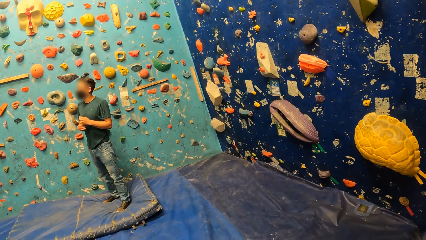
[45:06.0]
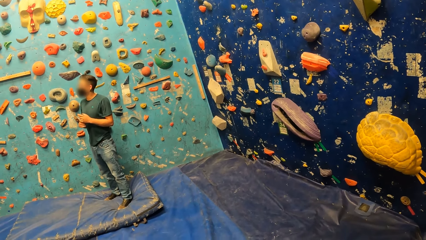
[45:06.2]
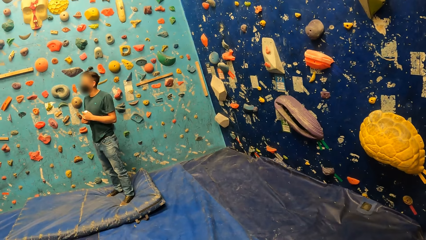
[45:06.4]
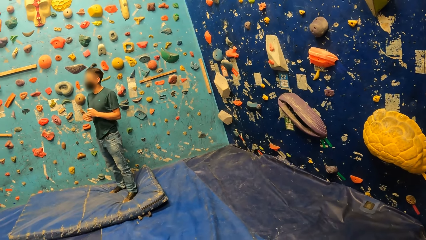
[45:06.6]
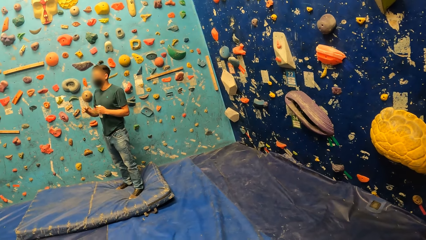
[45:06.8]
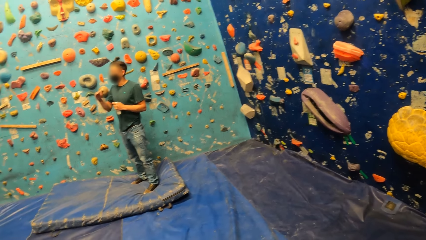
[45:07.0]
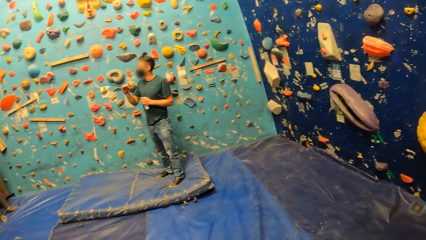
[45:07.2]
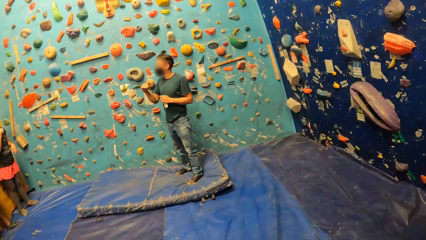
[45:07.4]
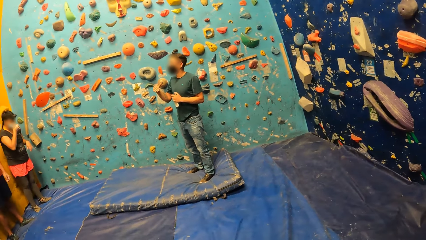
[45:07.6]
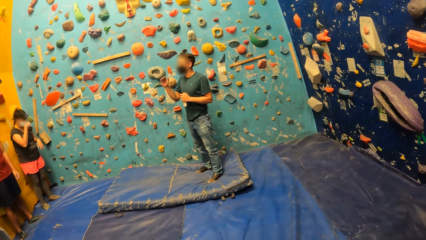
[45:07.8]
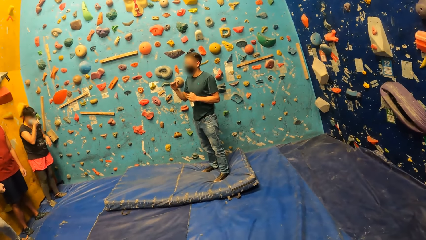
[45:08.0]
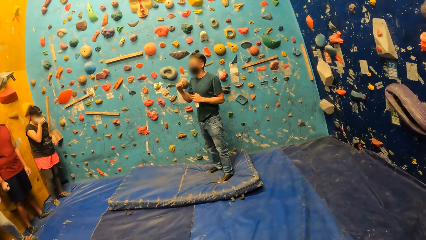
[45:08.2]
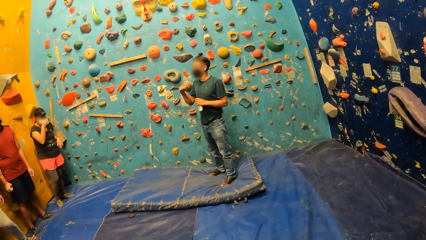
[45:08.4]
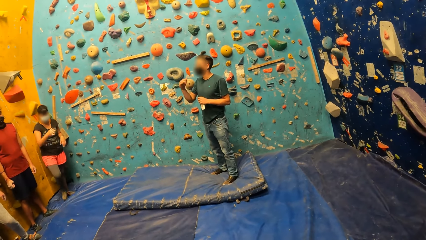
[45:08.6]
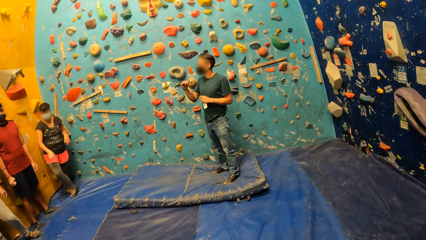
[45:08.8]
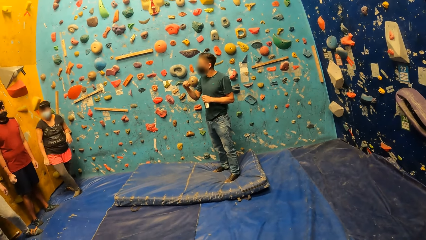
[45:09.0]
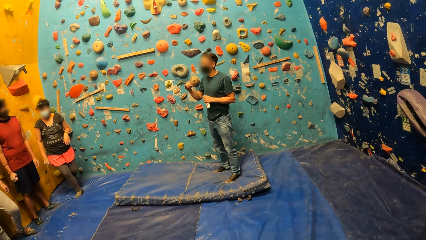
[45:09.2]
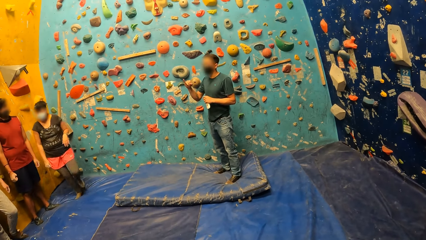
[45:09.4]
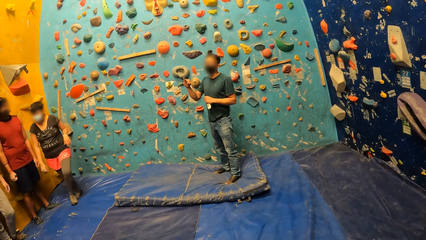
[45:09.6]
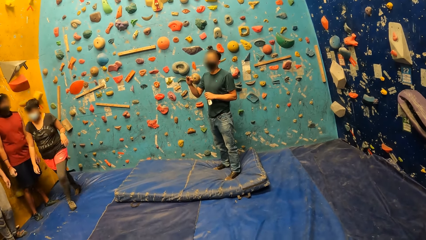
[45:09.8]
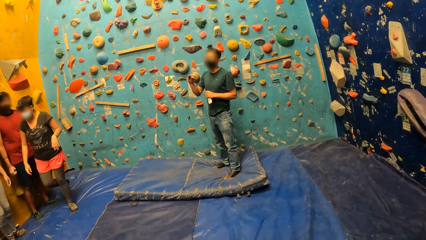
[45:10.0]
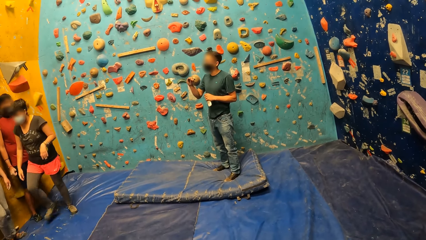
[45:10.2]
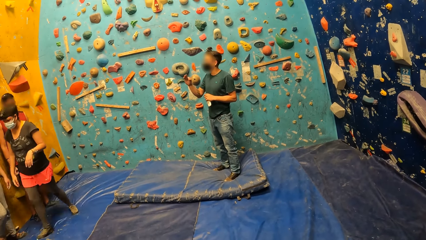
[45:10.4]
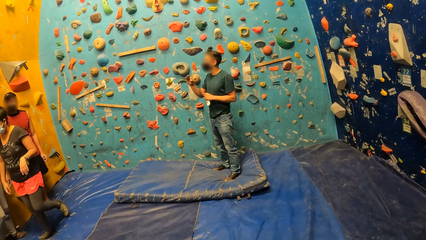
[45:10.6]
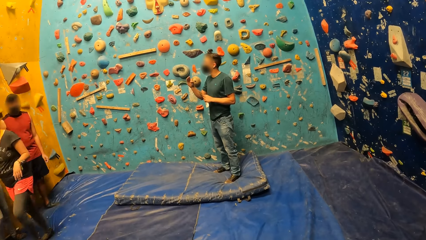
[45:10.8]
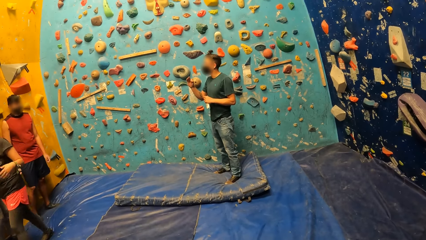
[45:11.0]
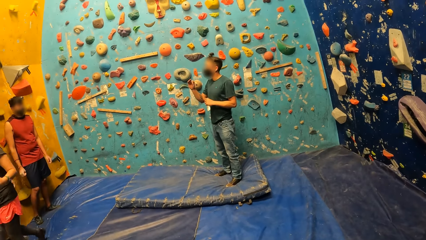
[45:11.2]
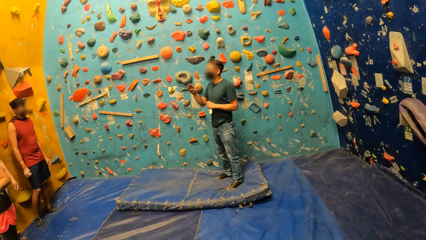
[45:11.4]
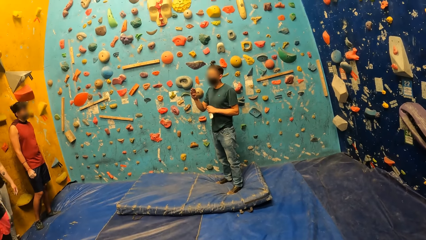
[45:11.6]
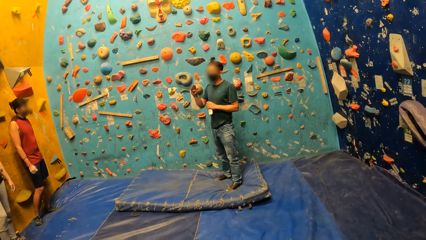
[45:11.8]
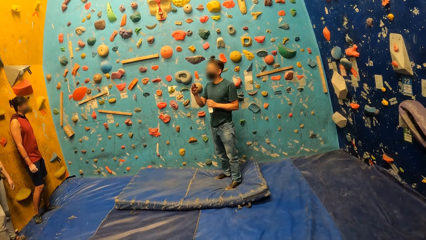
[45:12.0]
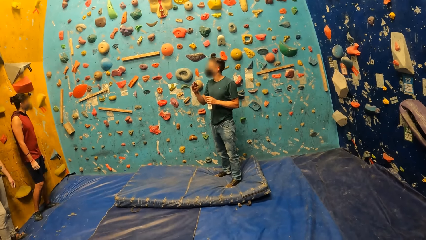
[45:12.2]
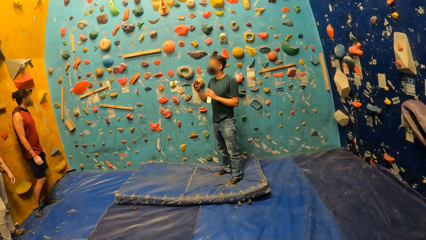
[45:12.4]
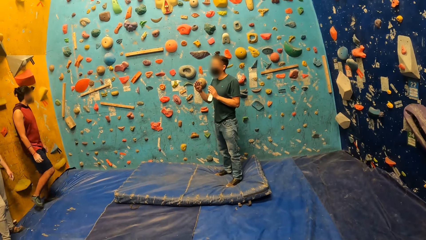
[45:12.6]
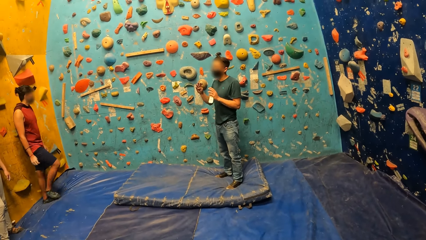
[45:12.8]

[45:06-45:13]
A man gestures with his right hand. A woman adjusts her nose mask with her right hand.

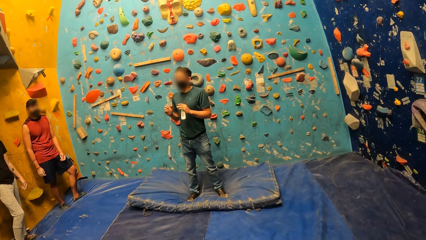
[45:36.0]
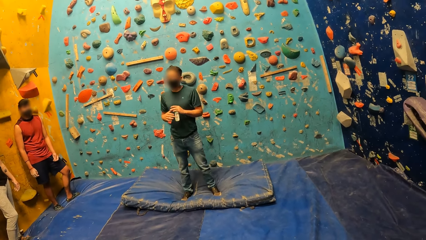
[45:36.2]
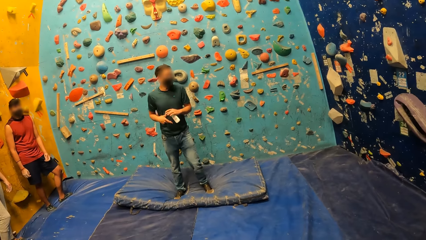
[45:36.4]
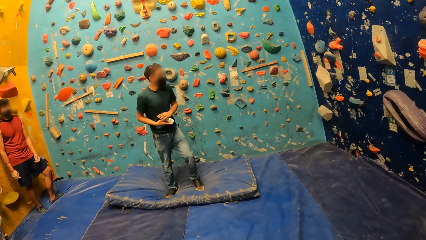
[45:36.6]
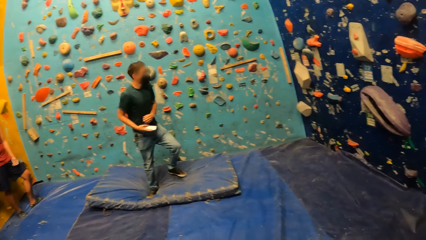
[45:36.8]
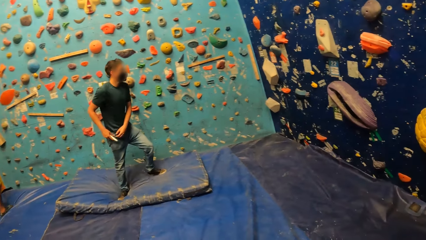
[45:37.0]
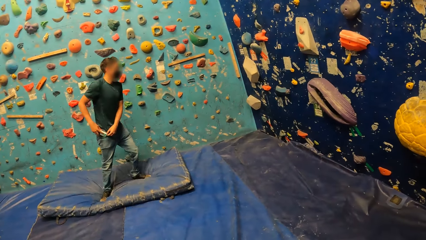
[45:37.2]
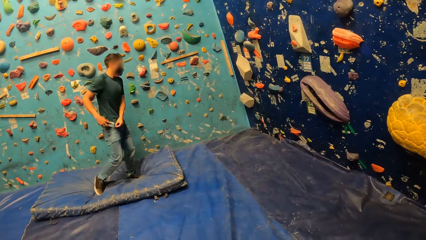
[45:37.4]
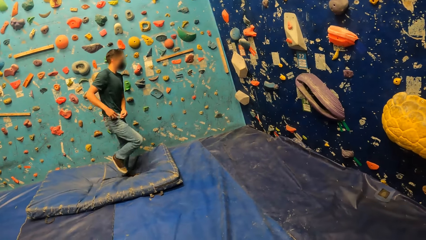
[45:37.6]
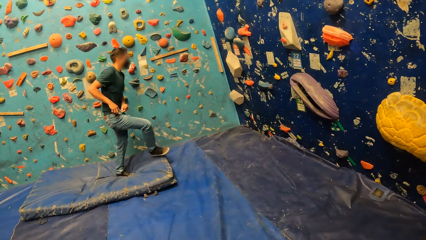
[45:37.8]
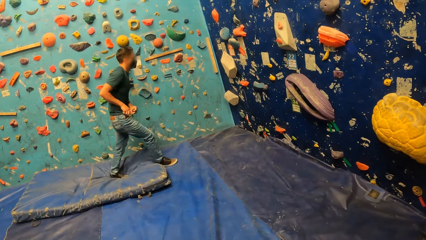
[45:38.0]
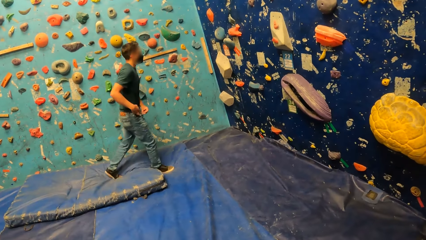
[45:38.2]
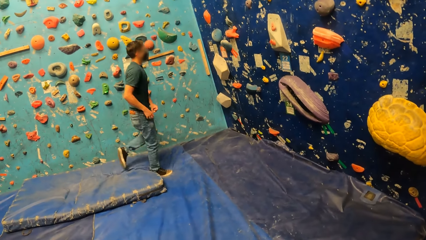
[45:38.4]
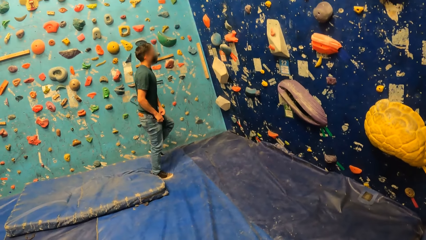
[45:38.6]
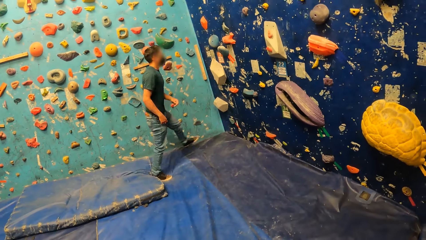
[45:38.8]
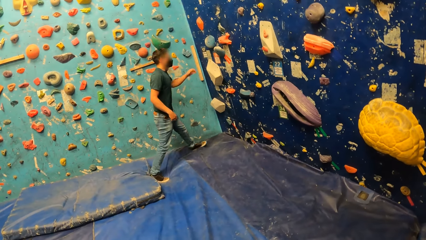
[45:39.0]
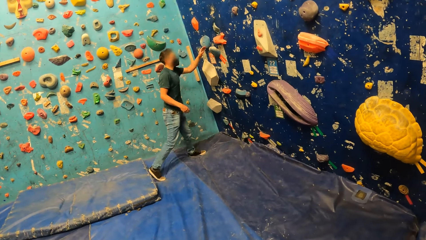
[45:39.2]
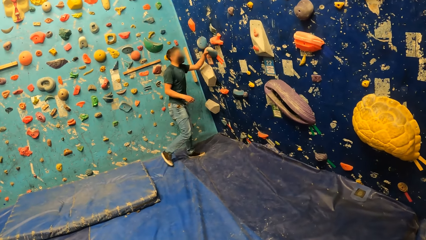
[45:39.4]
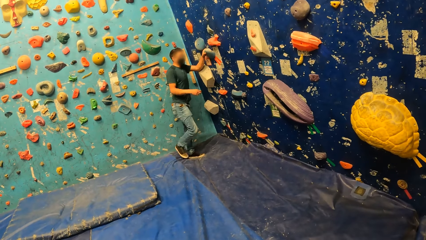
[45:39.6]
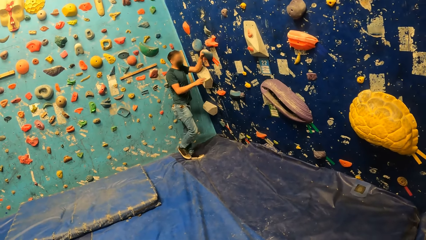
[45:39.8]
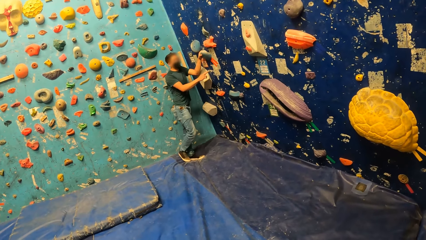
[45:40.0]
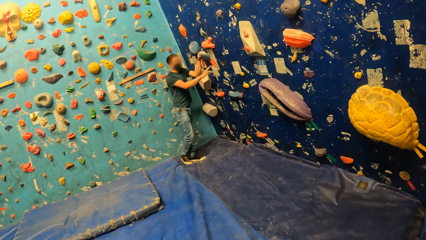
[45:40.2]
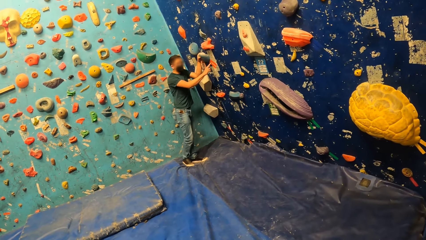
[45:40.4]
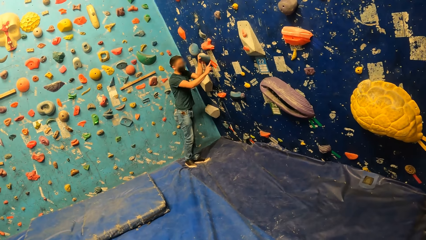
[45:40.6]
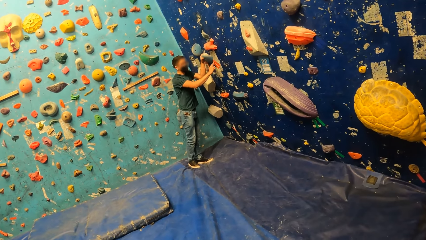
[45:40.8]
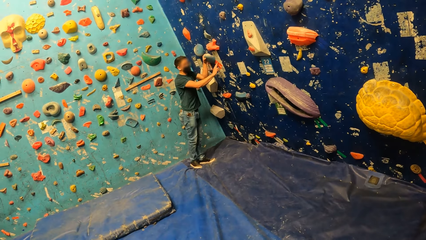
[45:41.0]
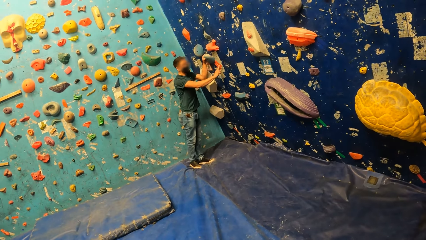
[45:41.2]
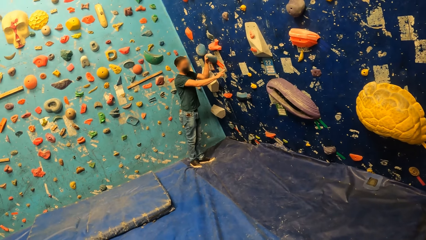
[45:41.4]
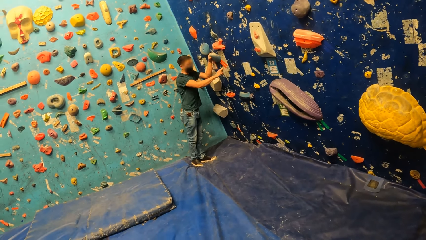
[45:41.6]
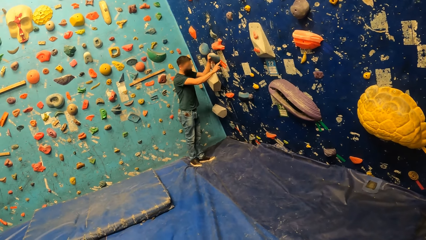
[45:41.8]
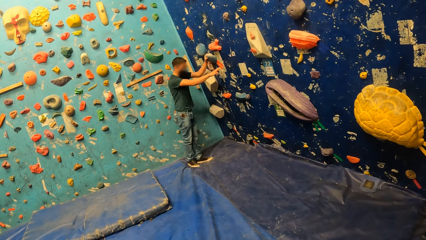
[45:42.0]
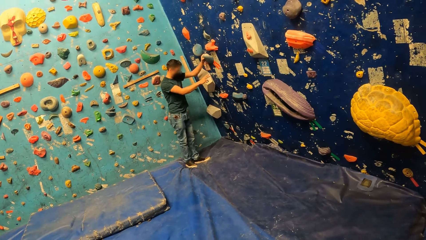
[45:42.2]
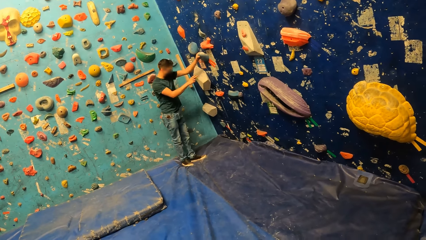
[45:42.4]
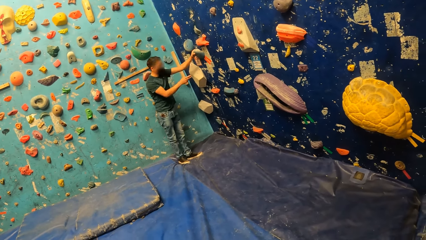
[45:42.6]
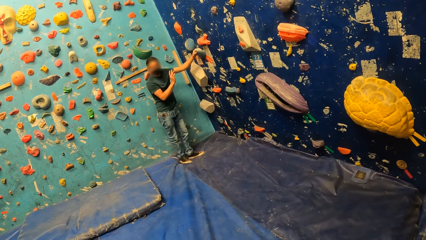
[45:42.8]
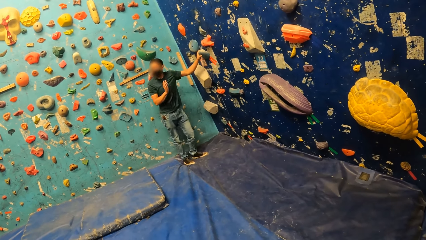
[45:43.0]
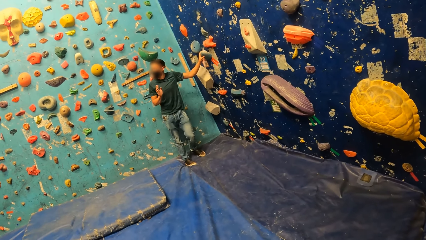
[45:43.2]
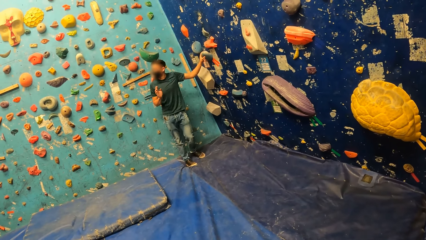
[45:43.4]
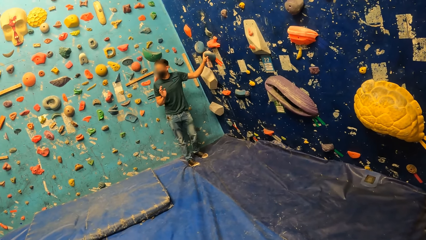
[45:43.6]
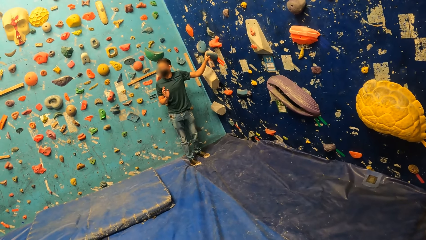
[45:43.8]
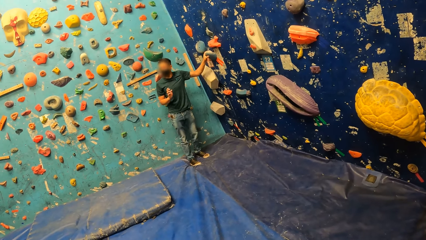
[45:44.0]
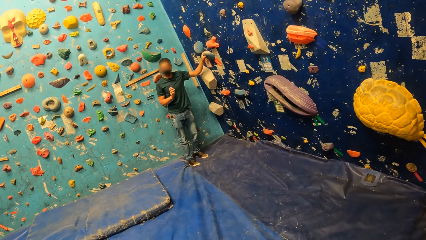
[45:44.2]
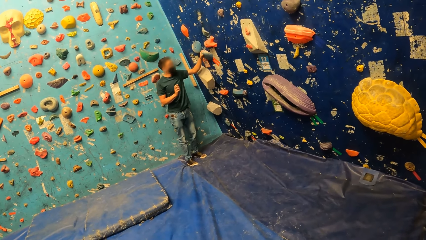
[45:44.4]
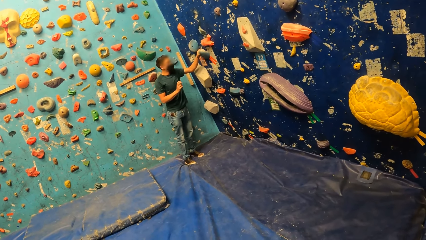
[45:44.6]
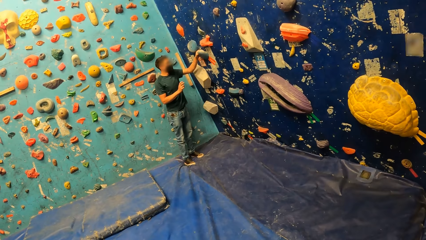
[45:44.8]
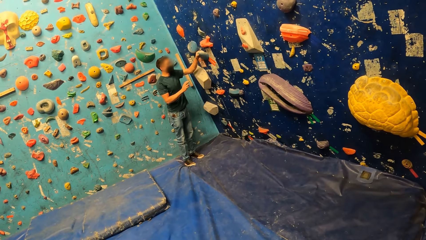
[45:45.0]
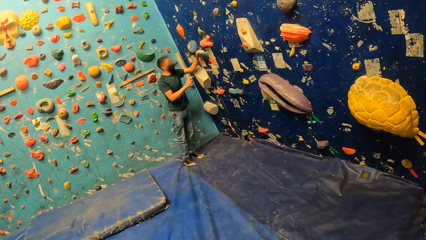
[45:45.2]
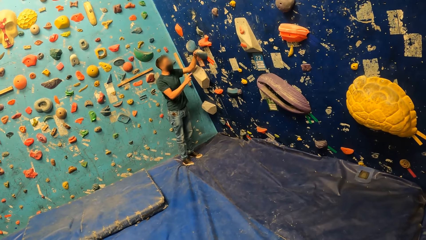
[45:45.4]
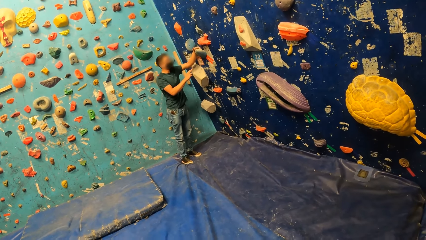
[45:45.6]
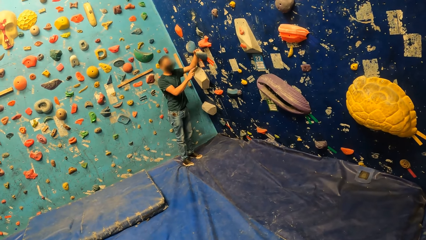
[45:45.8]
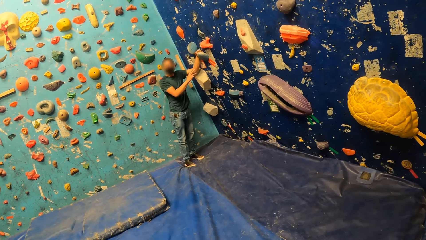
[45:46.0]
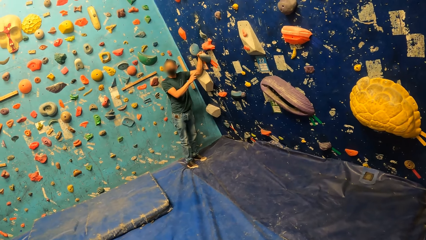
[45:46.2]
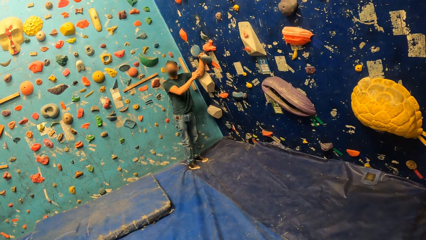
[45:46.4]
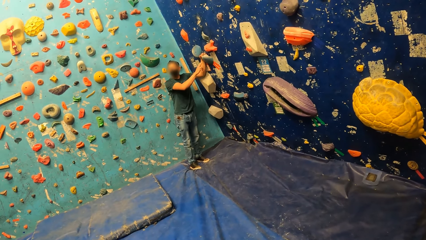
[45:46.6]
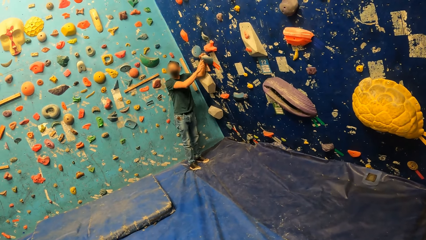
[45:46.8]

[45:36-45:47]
A man puts a phone in his pocket with his right hand. The man holds a bouldering hold with his left hand. The man touches a bouldering hold with his right index finger. The man points at a bouldering hold with his right hand.
